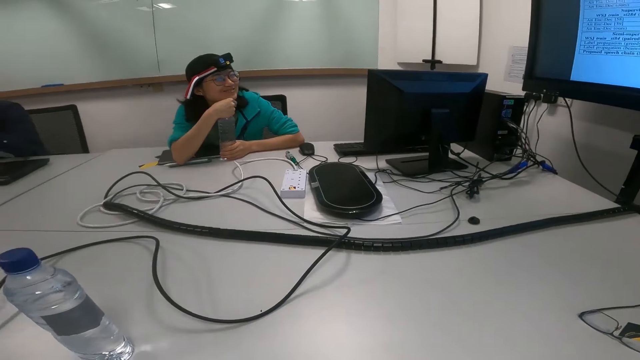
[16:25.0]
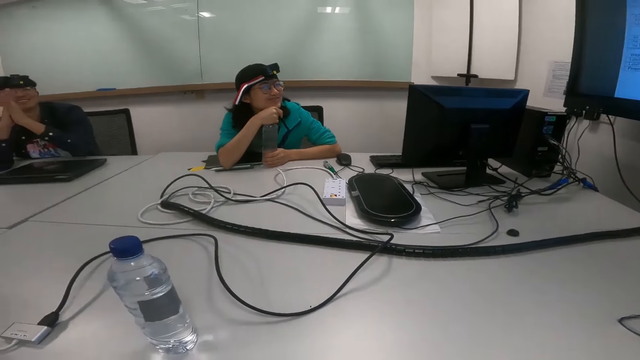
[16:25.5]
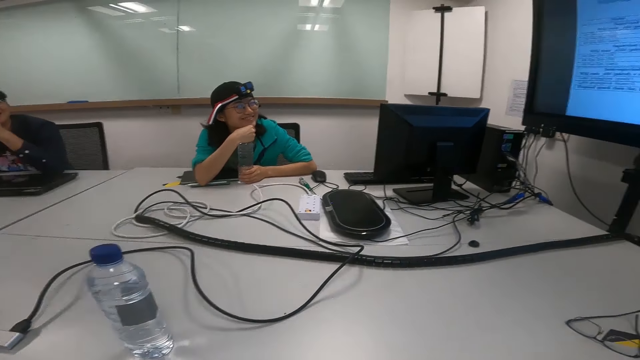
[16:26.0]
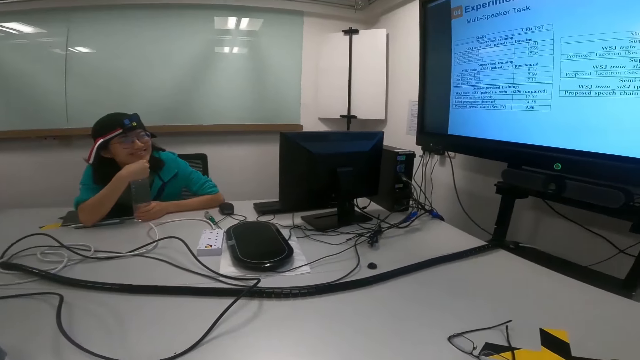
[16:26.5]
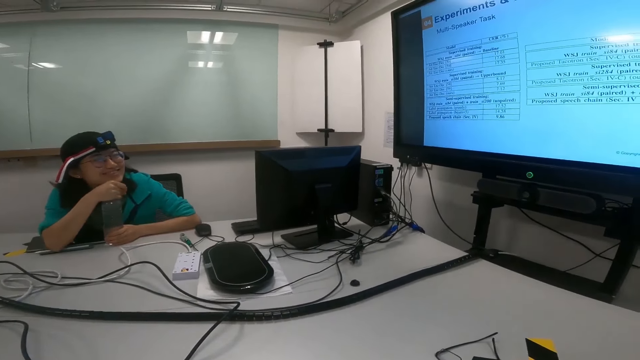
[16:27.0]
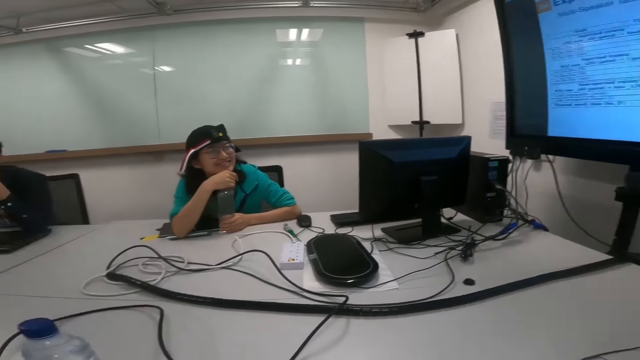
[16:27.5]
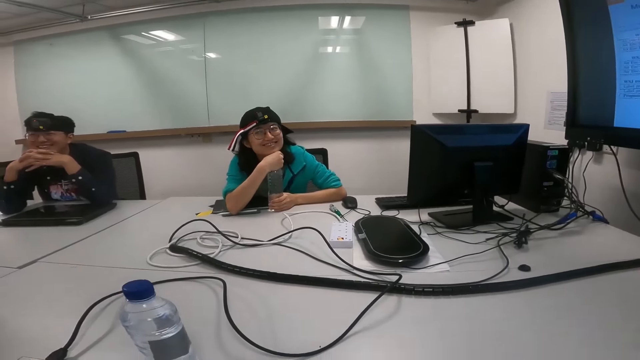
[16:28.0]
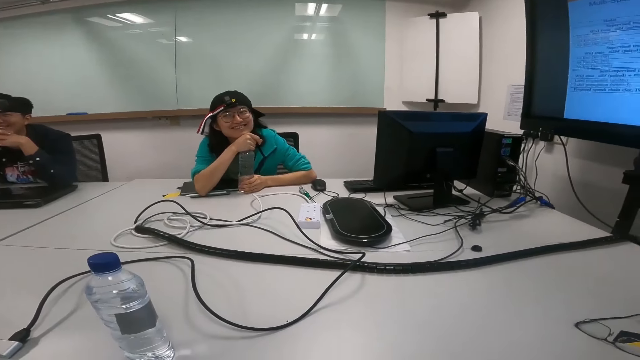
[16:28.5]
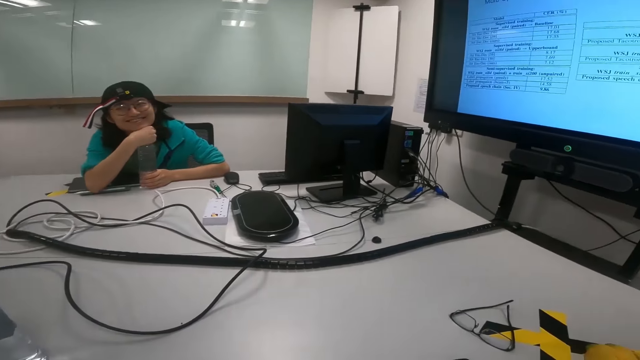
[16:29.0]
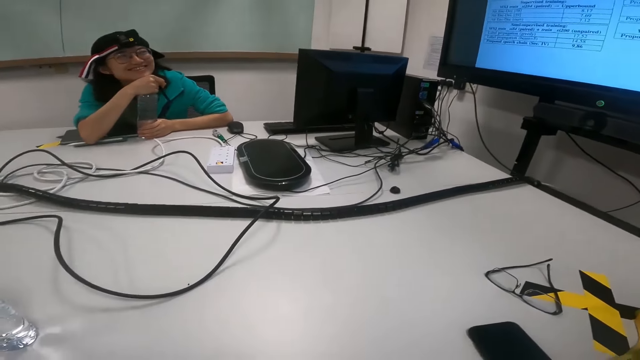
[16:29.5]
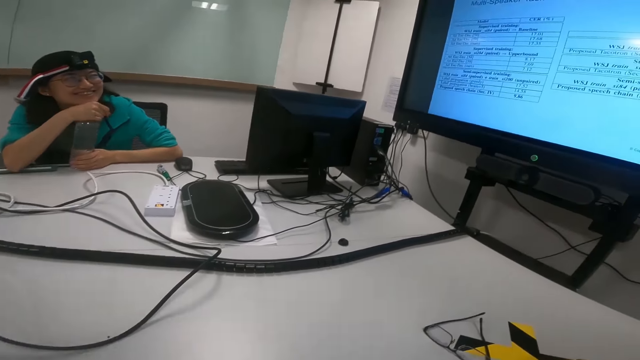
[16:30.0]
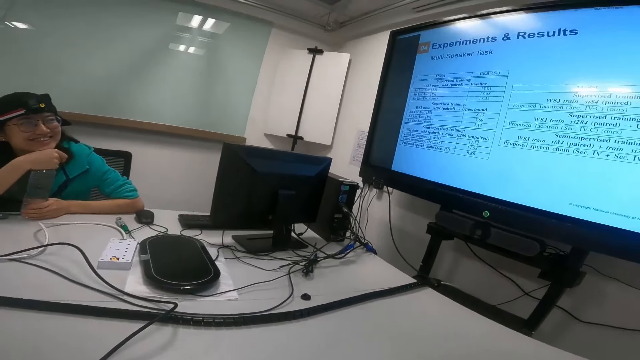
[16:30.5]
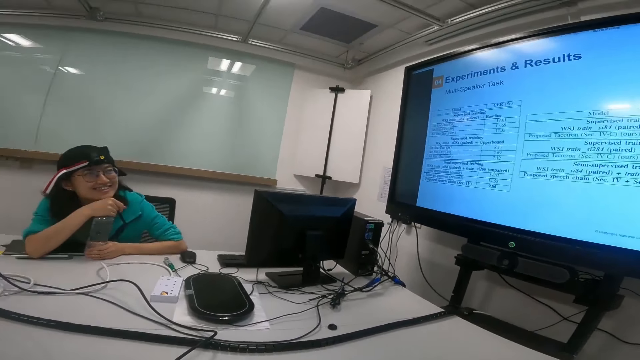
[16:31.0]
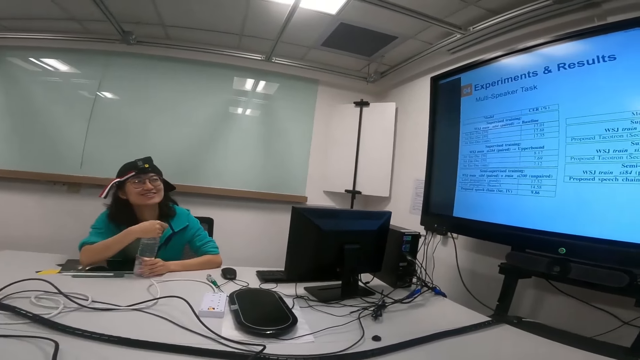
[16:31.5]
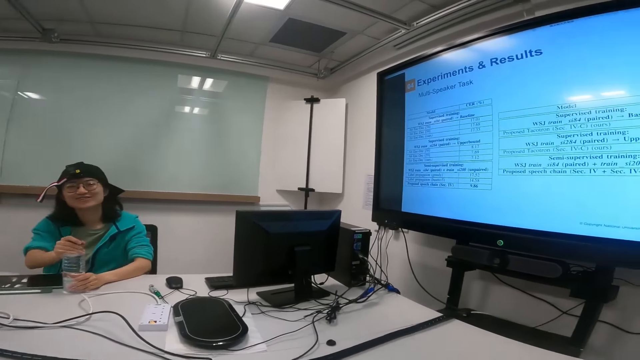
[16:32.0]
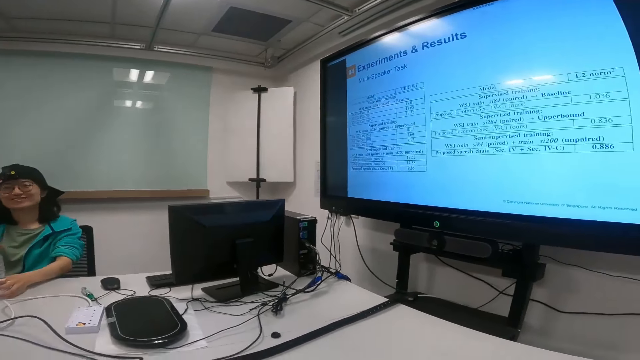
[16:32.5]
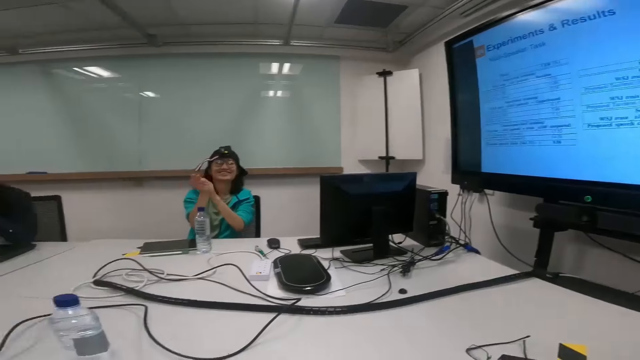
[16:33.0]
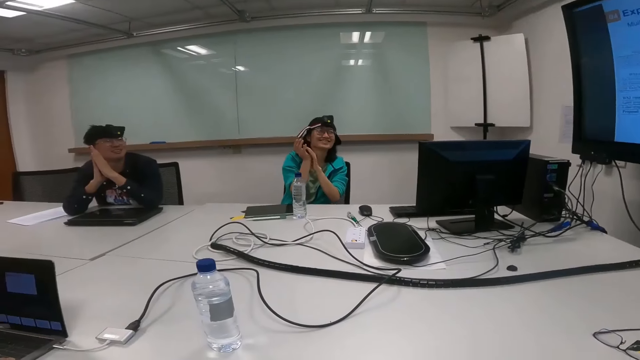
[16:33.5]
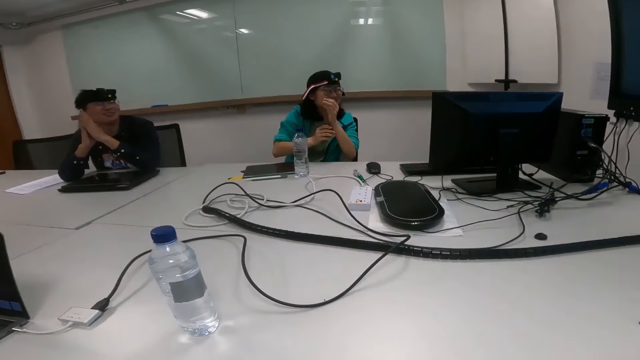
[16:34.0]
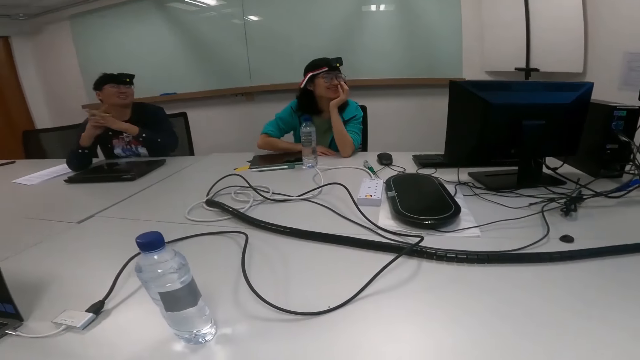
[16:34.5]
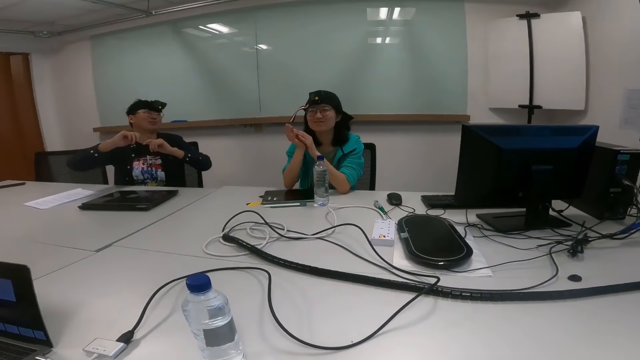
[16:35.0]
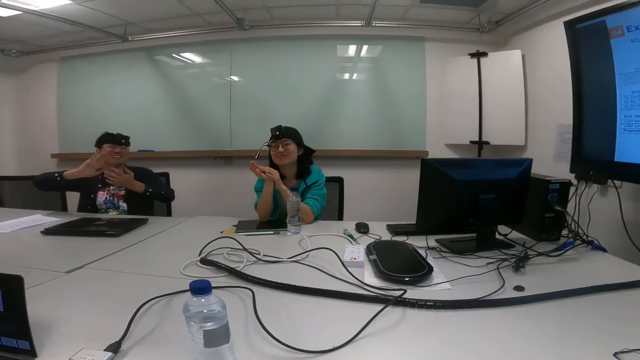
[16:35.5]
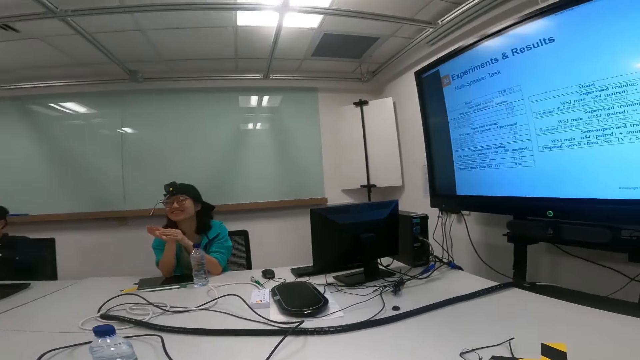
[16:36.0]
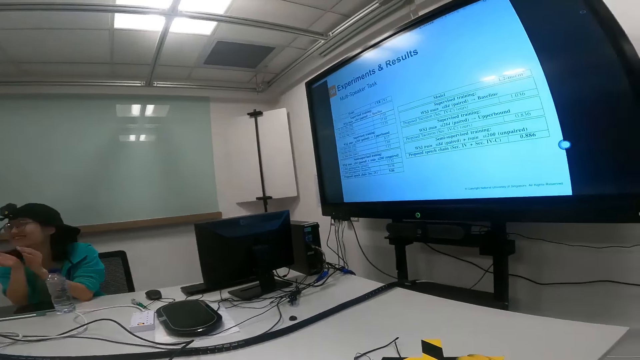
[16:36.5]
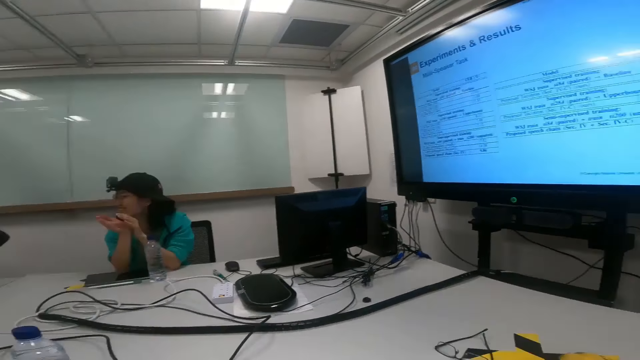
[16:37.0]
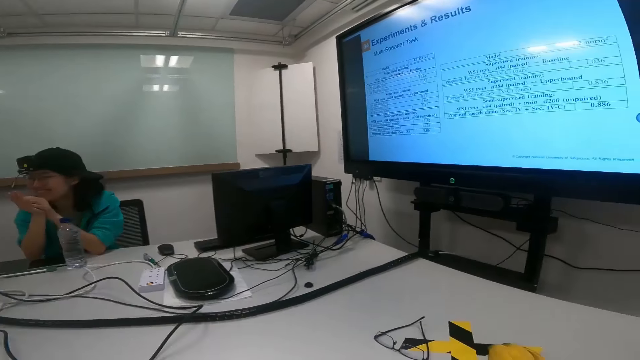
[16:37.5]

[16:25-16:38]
A man leans on the table. The camera wearer looks at a woman. They turn to the side and look at the screen. The man turns to the side. The camera wearer looks at the woman. They turn to the side. The man turns to the screen. The camera wearer looks at the screen. They turn to the side. The man claps both hands. The woman holds the hands and puts the hands on the table. Another man claps both hands. The woman scrapes the hands. The camera wearer turns to the side and looks at the screen.

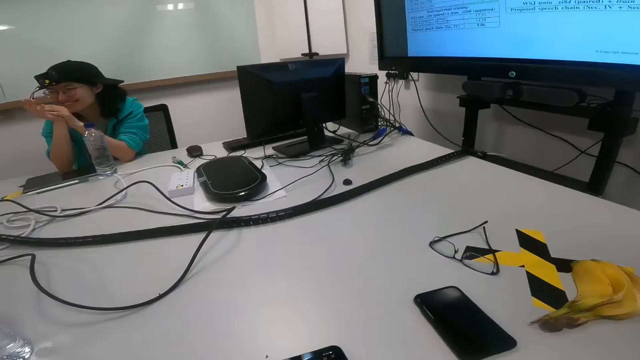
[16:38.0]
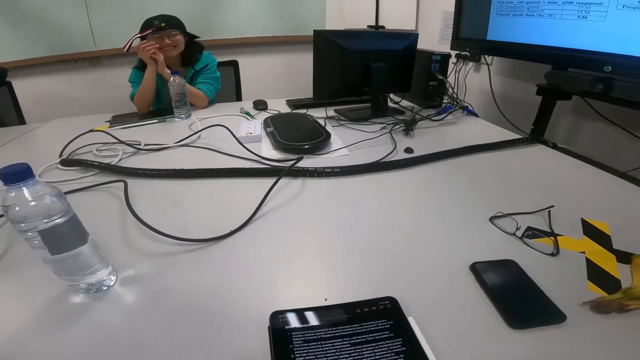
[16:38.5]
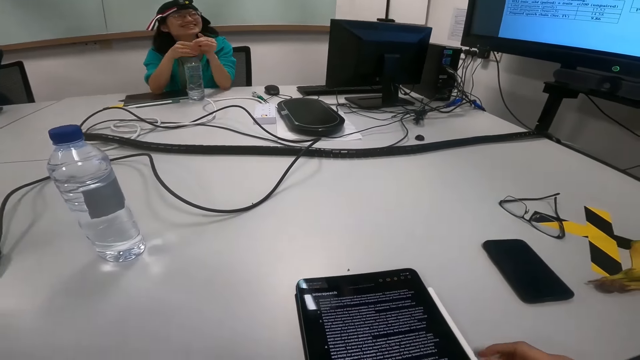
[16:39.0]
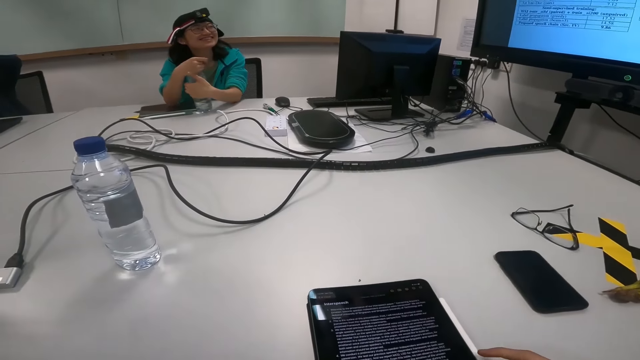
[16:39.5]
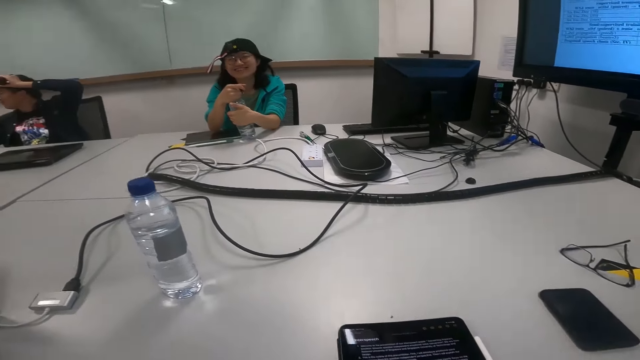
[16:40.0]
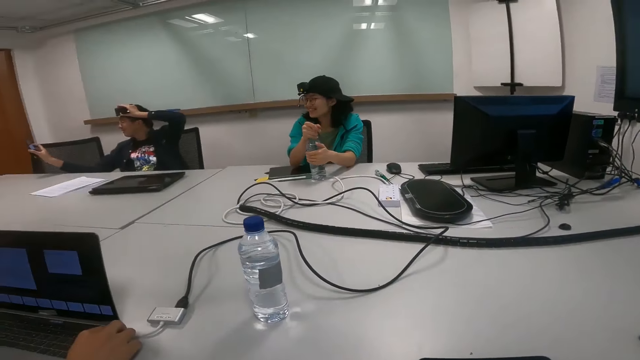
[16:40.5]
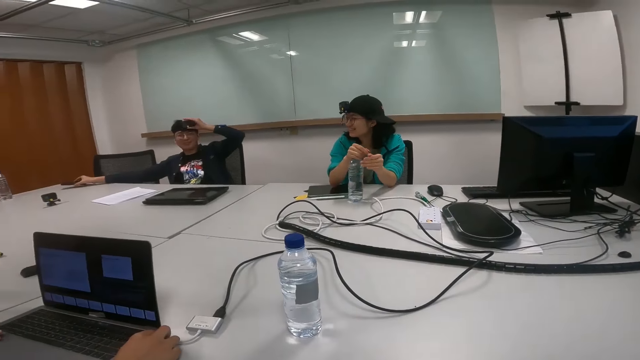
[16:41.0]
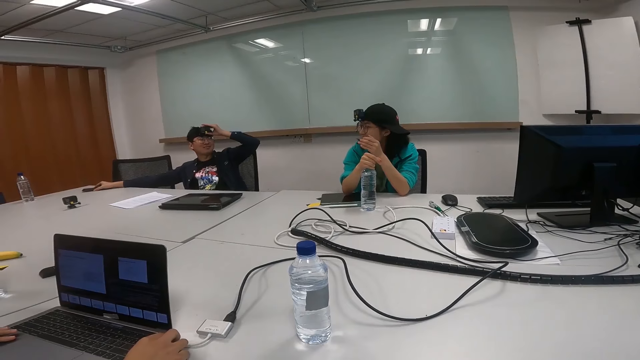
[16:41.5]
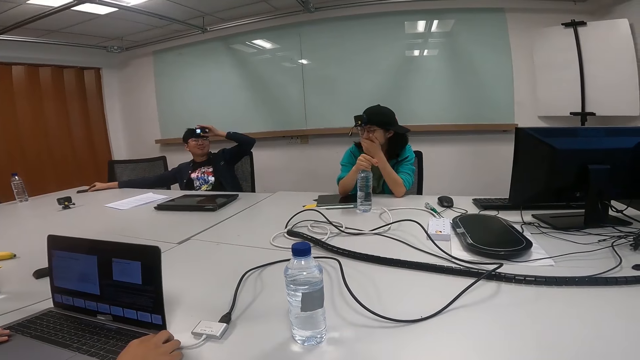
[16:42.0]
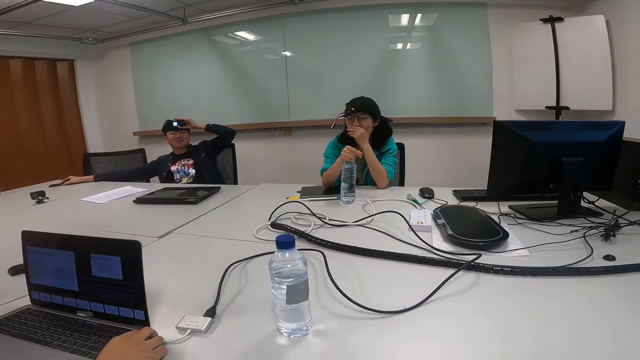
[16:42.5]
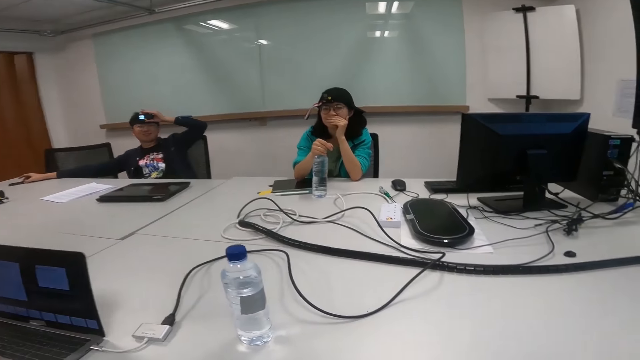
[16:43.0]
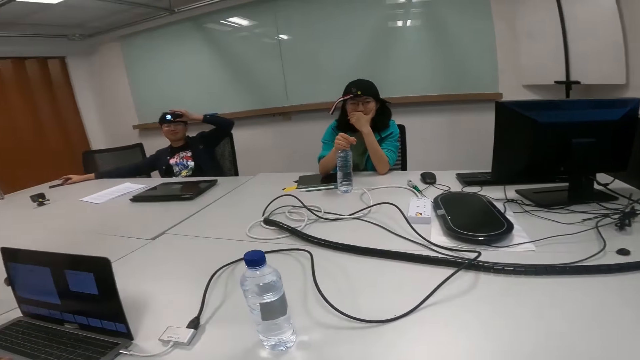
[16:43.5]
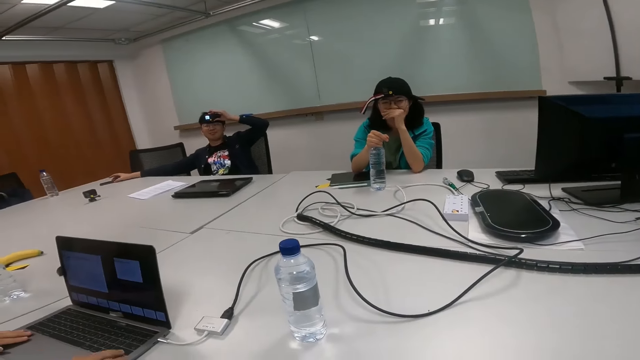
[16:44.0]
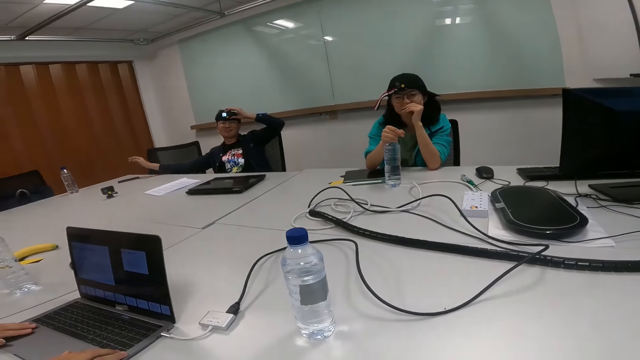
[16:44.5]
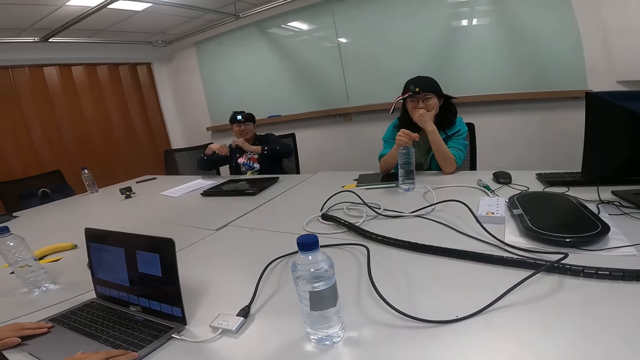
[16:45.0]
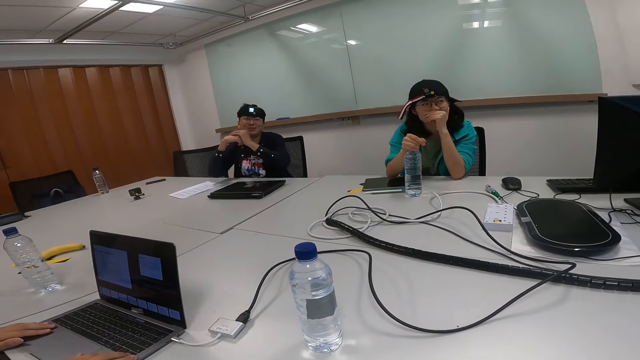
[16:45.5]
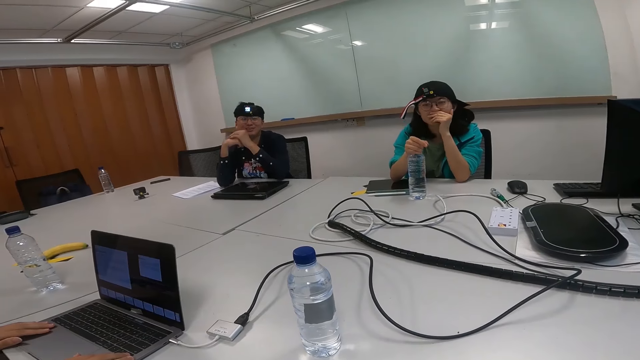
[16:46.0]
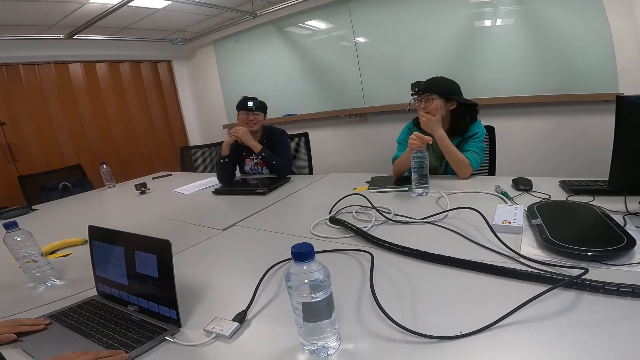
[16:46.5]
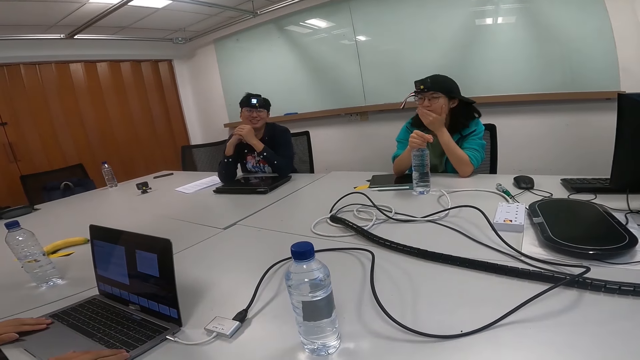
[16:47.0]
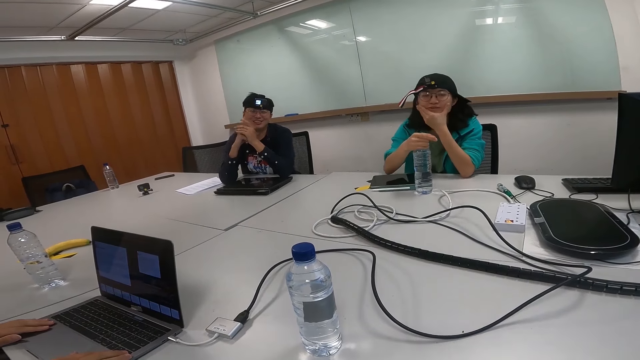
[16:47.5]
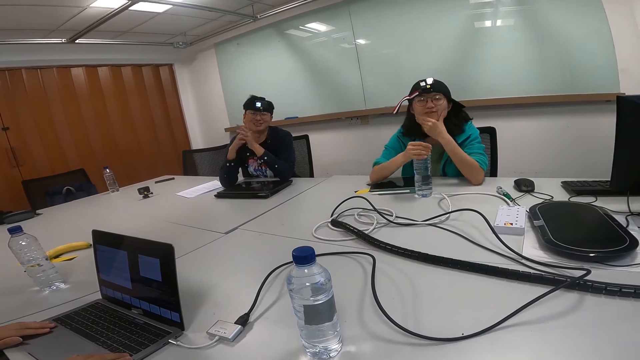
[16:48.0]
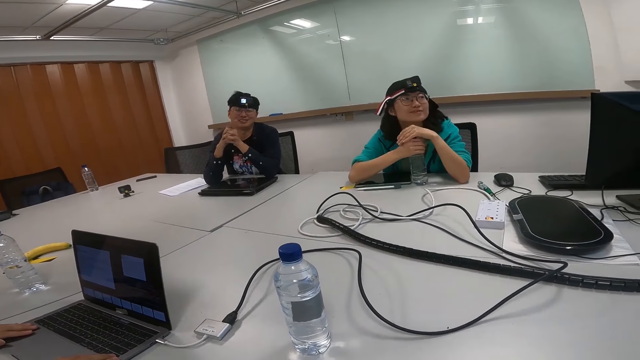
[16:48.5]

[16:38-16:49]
A man claps both hands. The camera wearer reads on the tablet. They turn to the side. Another man puts the phone on the table. The other man holds the phone on the table. A woman puts the hand on the mouth. The camera wearer turns around. The other man holds the head camera. The other man holds the hands together, leans on the table, and talks to the camera wearer.
